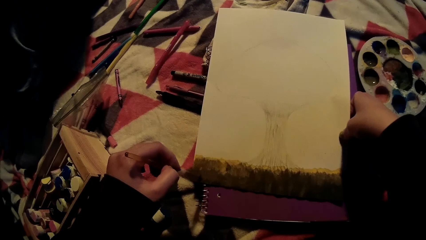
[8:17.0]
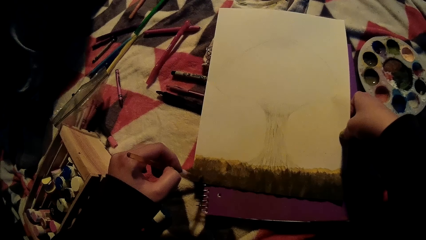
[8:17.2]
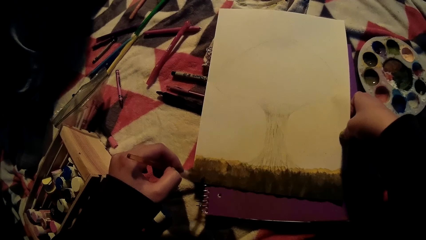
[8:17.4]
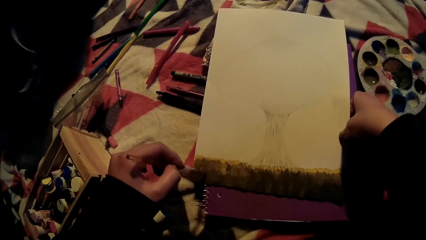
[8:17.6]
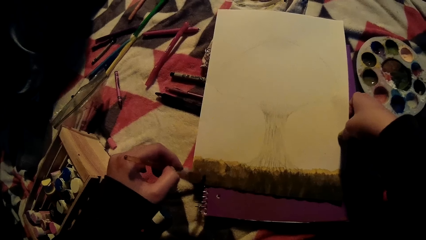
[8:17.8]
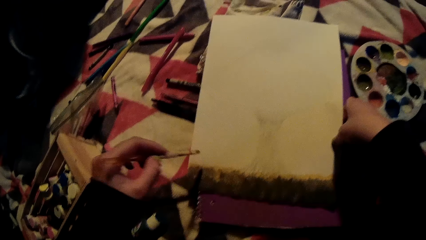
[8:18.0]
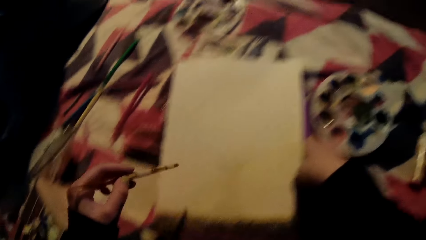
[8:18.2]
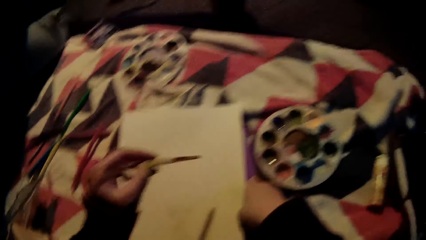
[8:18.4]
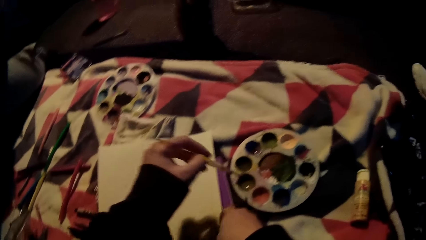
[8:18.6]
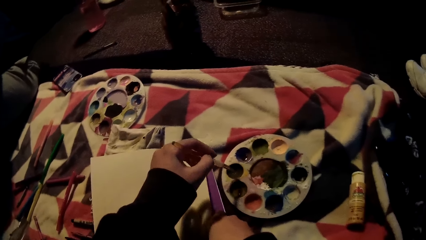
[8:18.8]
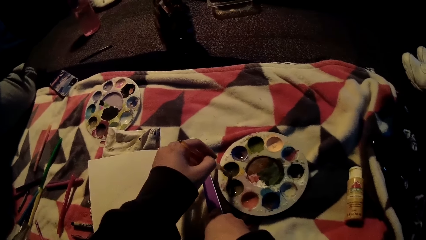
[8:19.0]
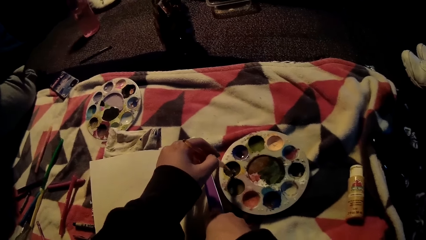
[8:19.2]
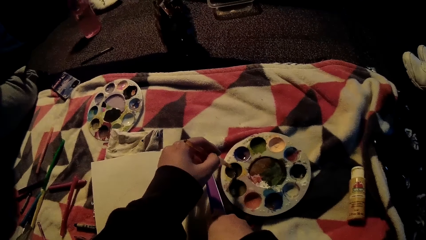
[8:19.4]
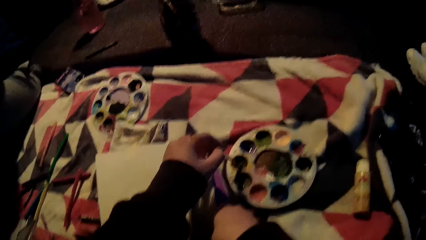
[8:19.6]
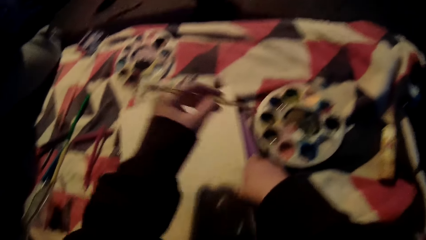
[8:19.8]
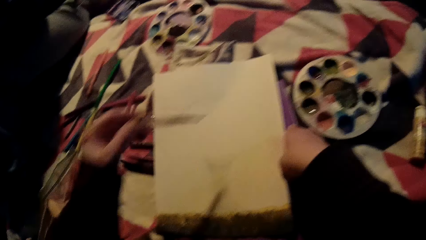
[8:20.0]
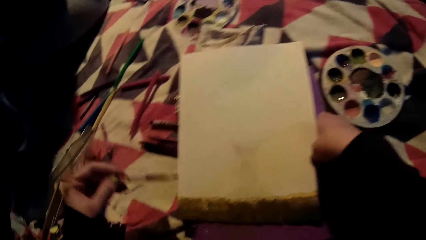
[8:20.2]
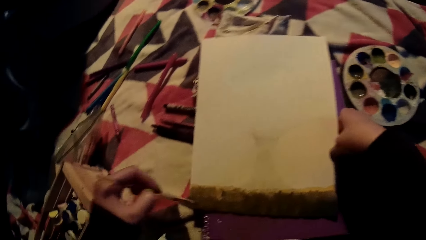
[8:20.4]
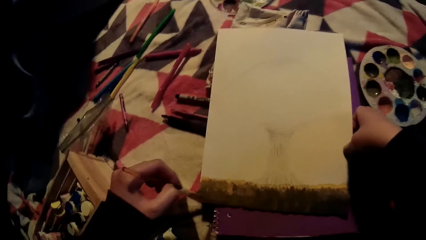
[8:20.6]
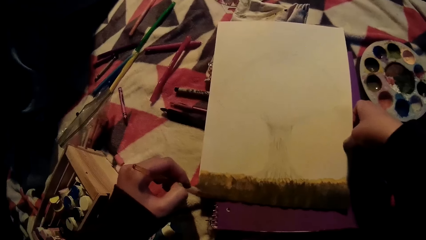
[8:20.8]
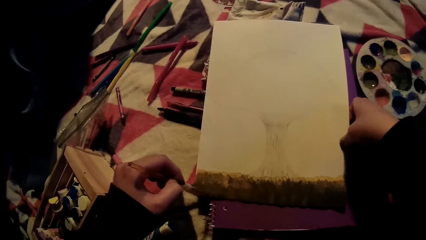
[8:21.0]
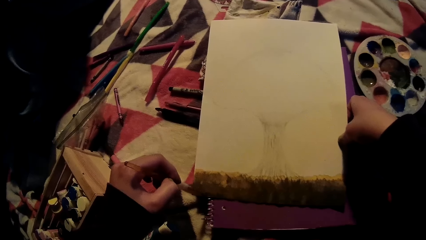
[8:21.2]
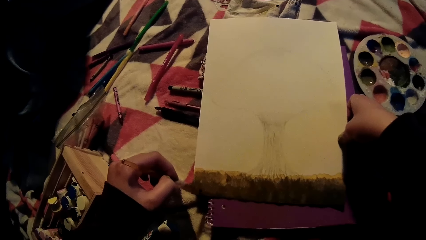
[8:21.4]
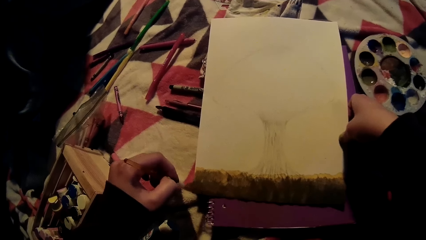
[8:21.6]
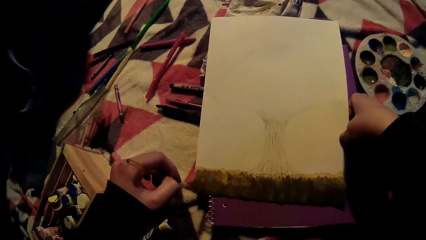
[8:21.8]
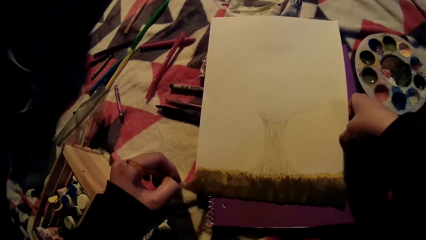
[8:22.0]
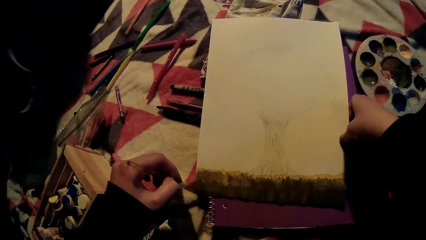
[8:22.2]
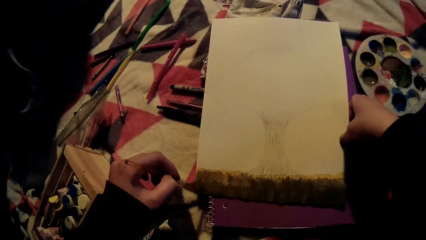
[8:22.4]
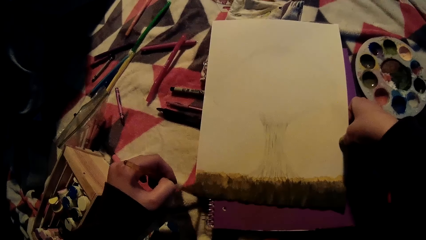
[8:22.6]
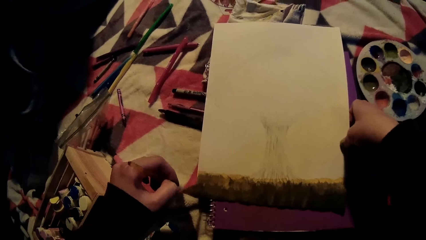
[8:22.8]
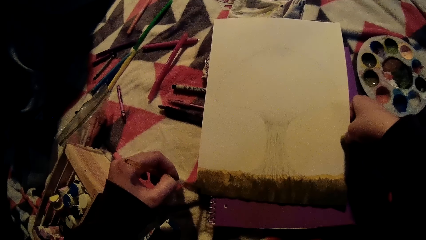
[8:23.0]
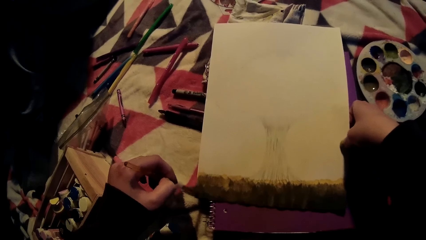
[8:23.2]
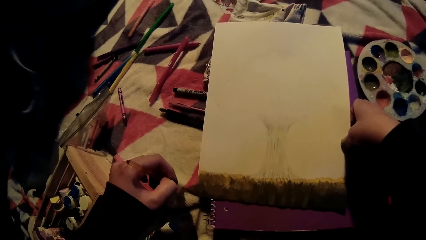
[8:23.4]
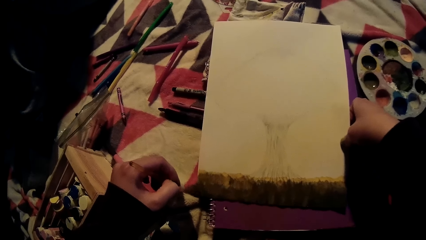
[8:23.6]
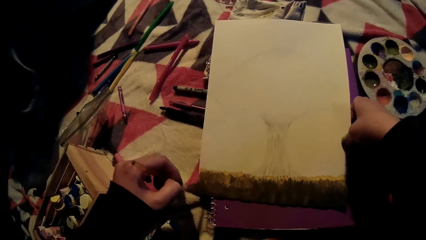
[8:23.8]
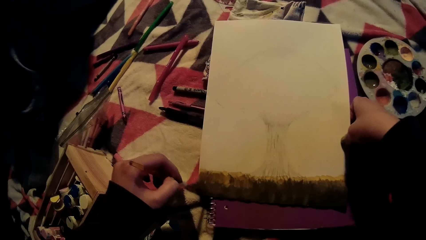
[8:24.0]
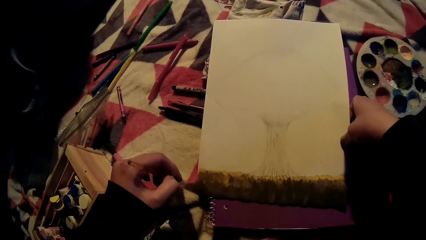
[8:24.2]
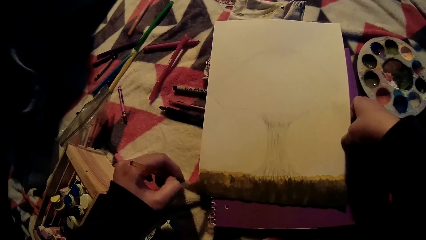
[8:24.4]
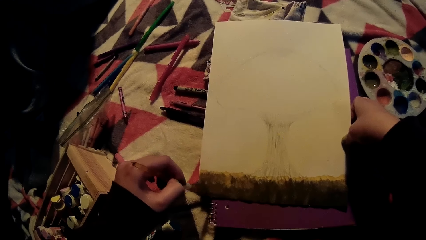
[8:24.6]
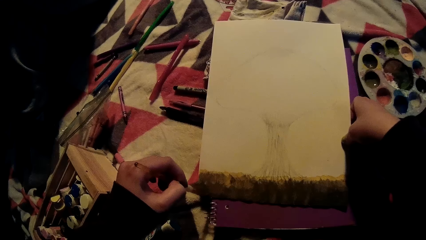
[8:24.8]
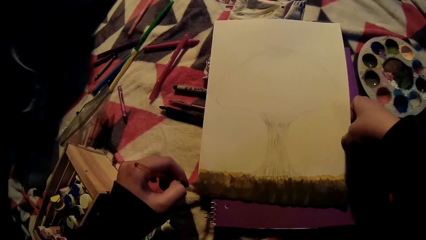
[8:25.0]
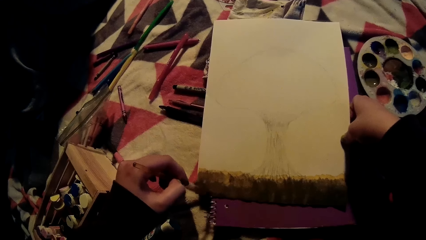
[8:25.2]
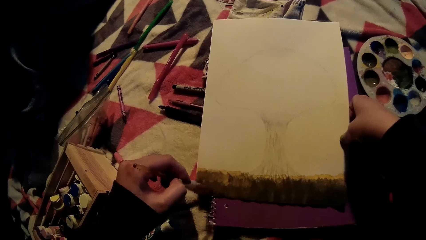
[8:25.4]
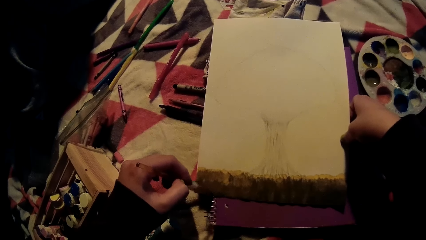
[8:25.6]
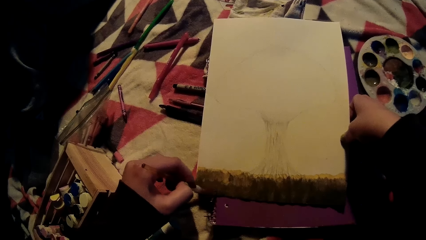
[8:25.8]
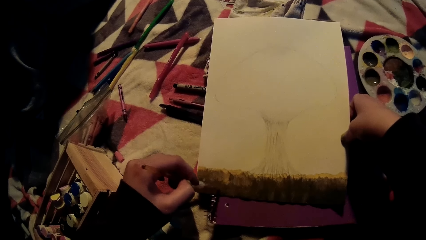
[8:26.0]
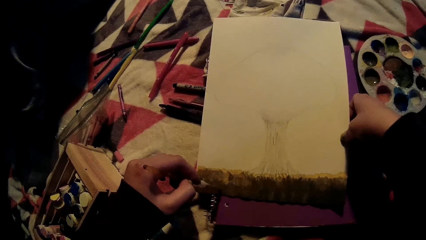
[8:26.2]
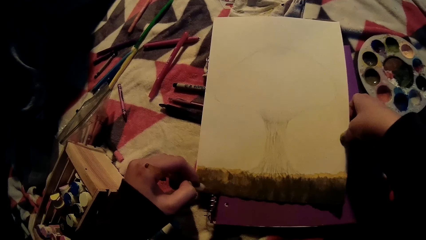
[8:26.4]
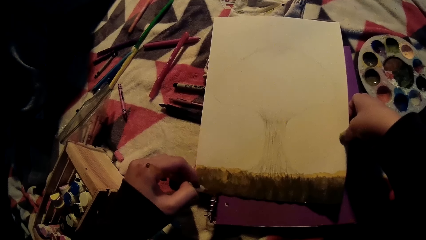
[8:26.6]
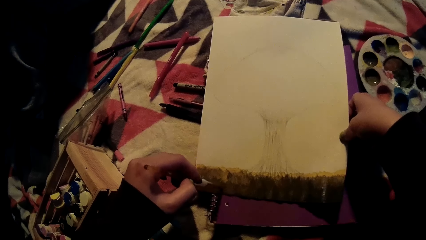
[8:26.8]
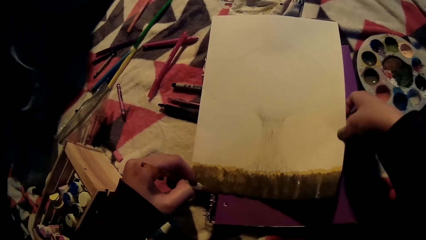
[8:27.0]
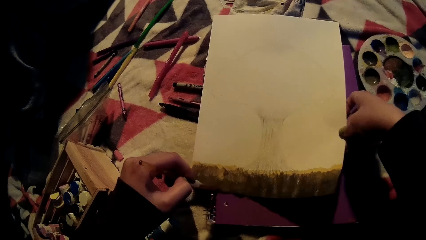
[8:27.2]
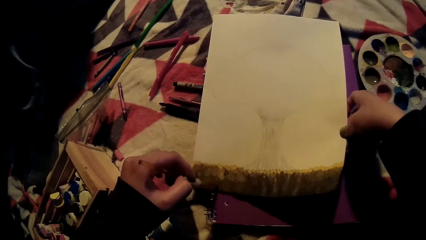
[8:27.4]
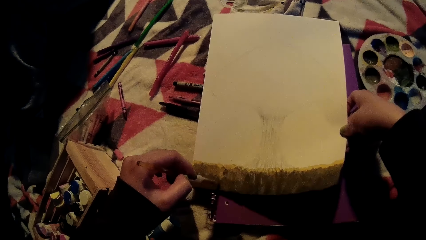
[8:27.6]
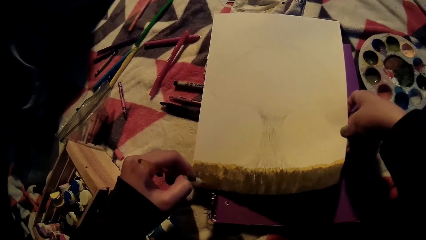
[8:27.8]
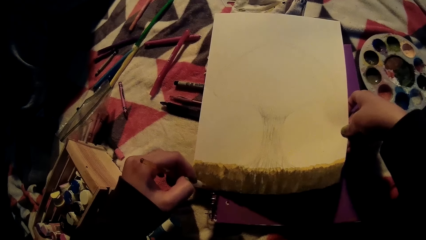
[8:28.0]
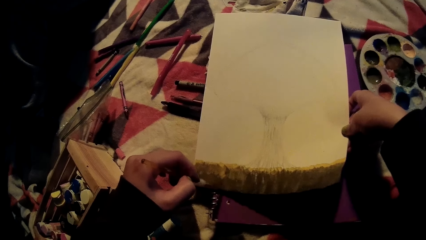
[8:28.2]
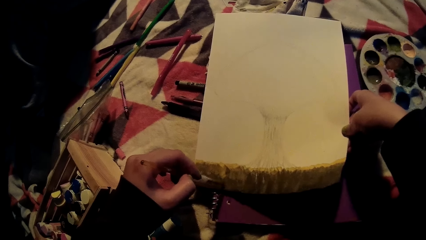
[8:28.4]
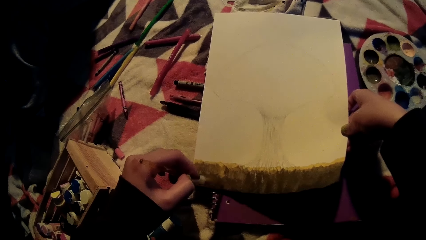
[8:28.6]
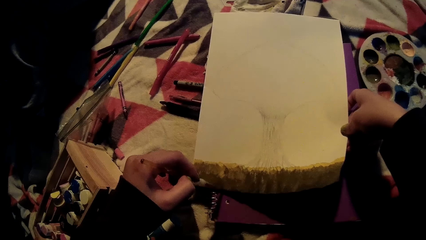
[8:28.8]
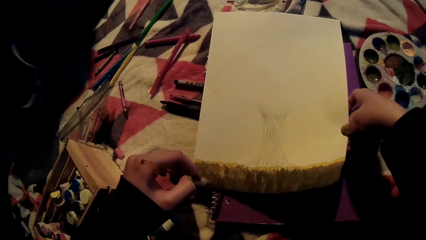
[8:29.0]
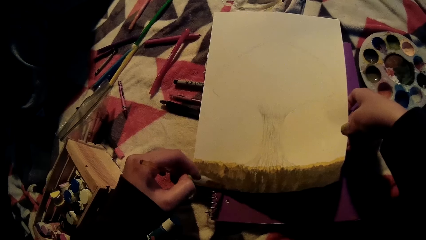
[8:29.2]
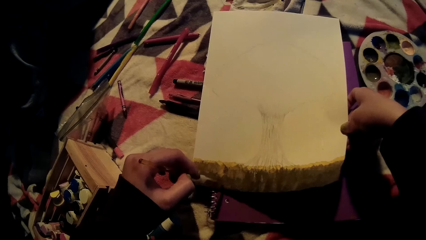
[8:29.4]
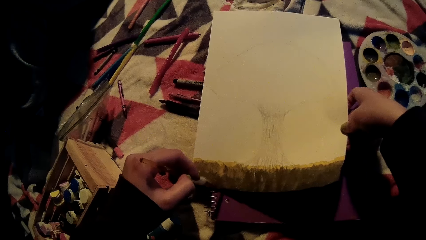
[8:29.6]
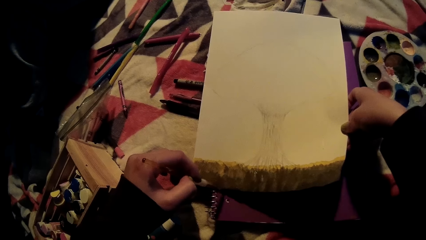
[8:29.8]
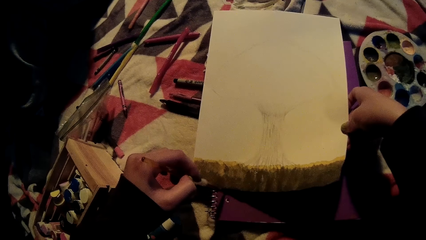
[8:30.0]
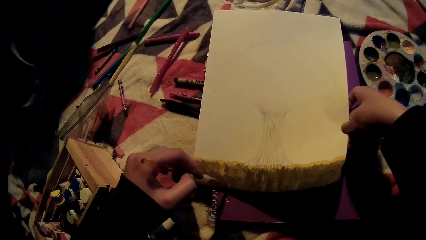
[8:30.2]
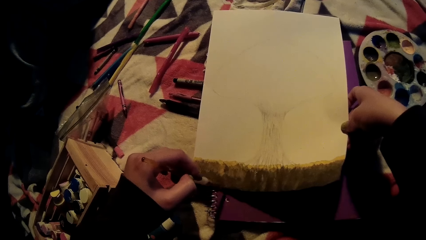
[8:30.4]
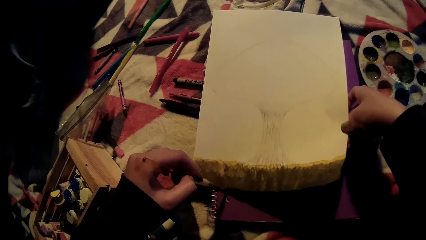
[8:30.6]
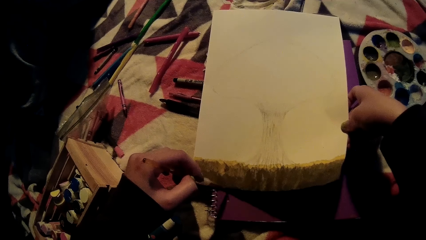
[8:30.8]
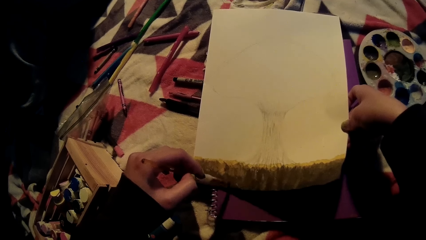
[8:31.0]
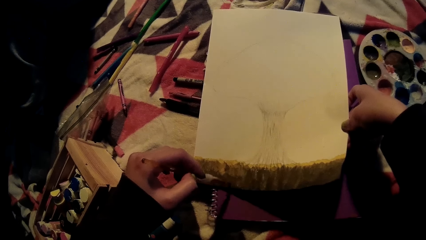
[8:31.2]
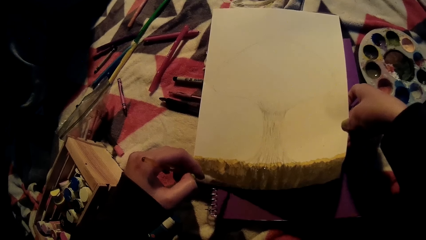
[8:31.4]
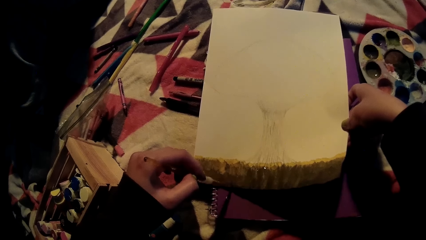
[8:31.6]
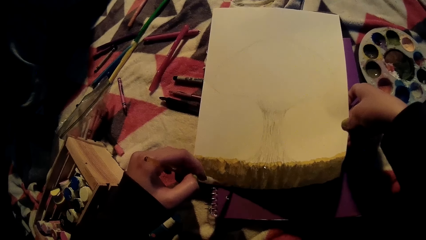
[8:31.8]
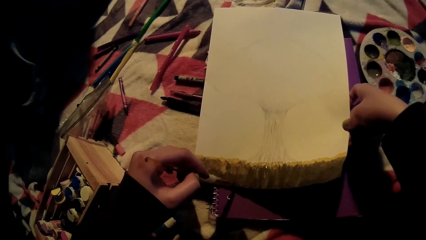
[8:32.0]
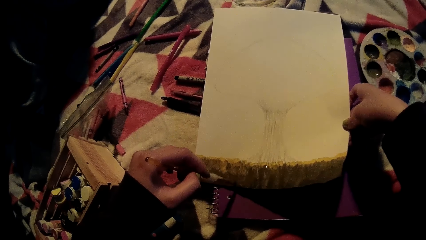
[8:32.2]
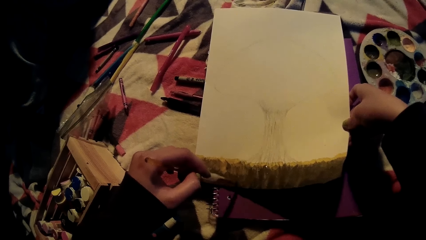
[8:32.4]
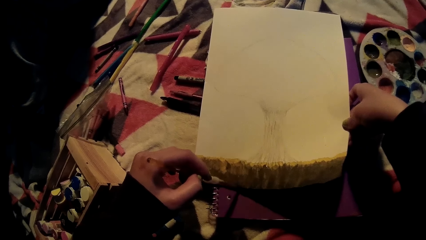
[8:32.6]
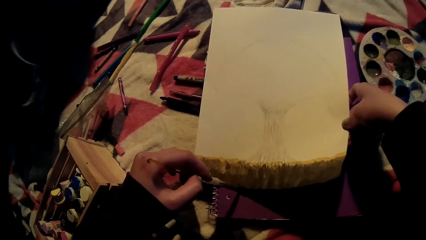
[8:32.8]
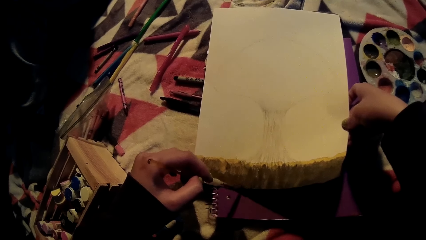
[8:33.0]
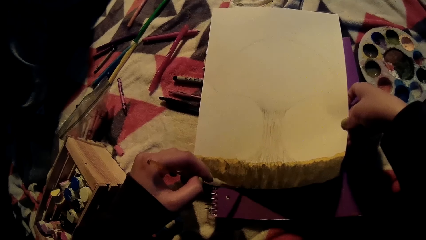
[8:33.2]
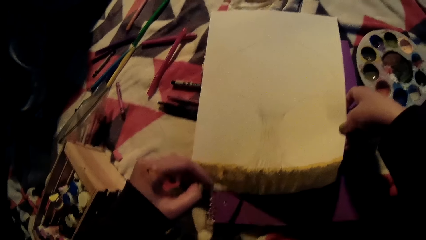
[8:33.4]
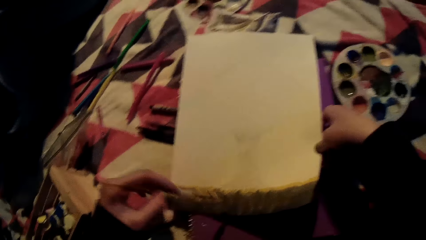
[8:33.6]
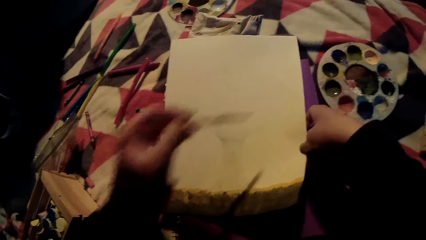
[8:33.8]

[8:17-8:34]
The camera wearer dips the brush into the container with her left hand. She paints on the book with the brush in her left hand.
